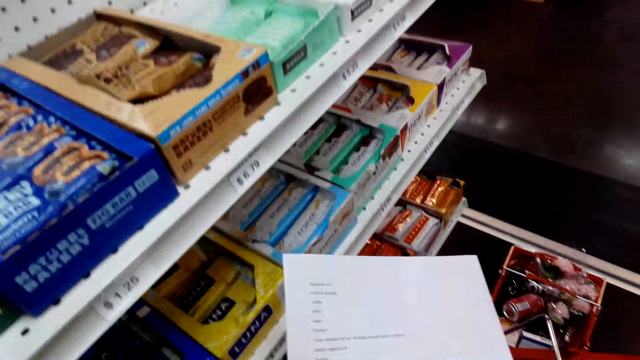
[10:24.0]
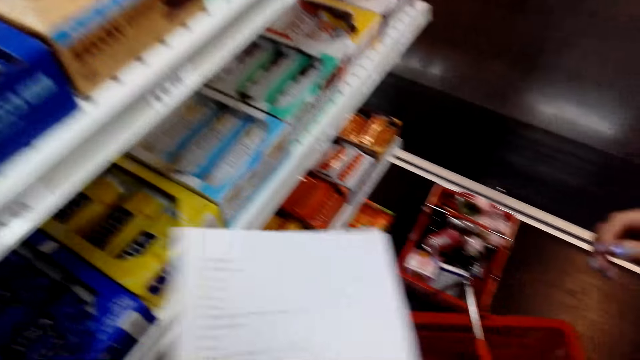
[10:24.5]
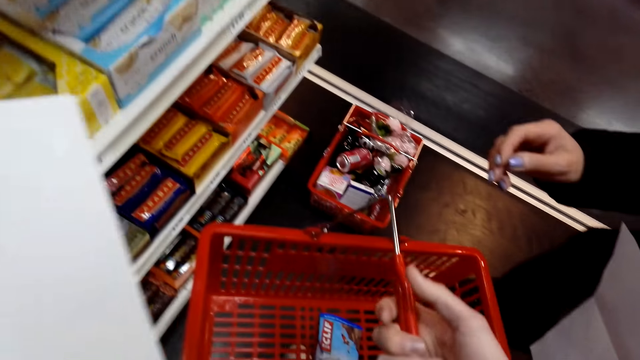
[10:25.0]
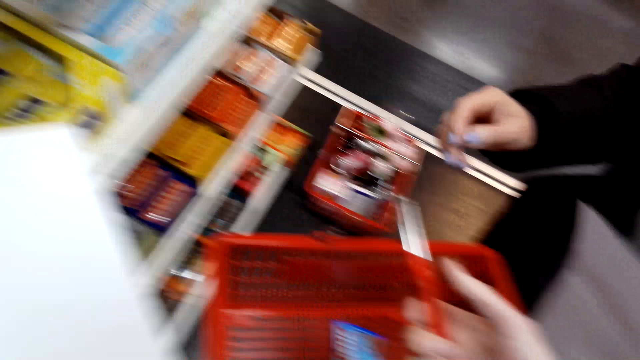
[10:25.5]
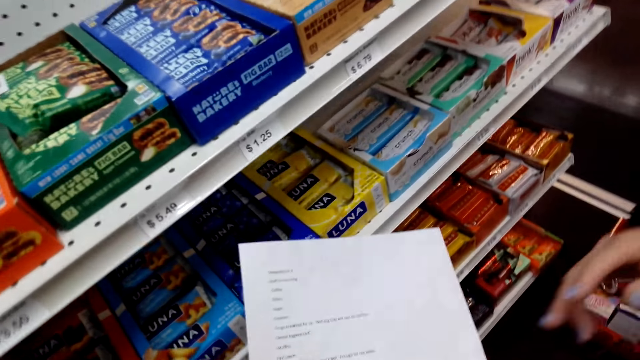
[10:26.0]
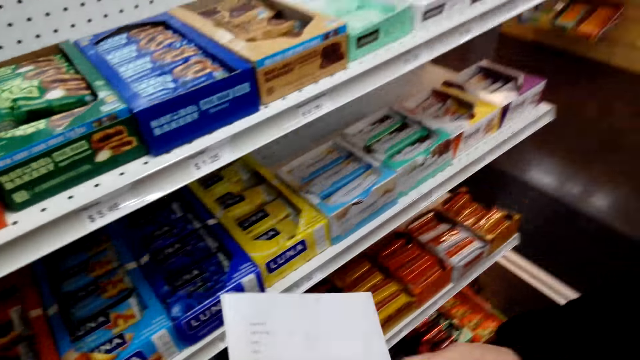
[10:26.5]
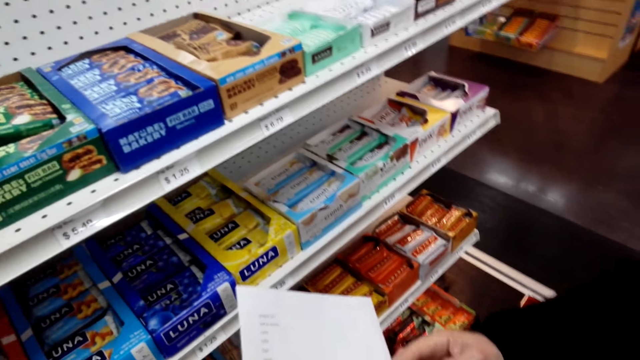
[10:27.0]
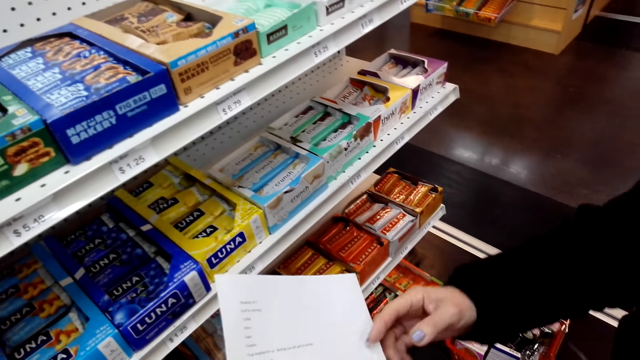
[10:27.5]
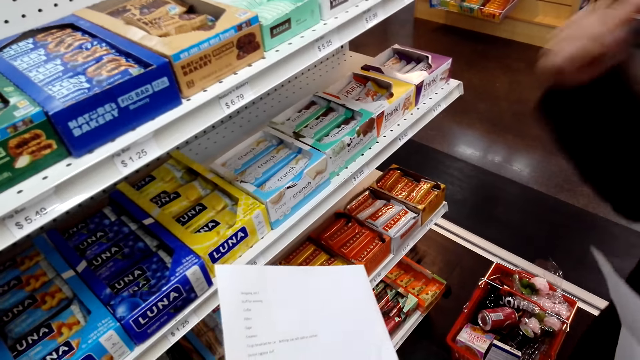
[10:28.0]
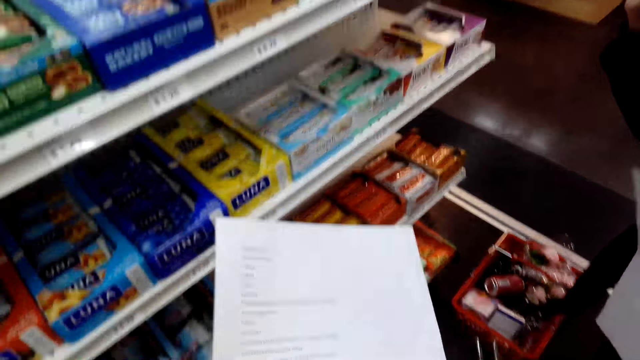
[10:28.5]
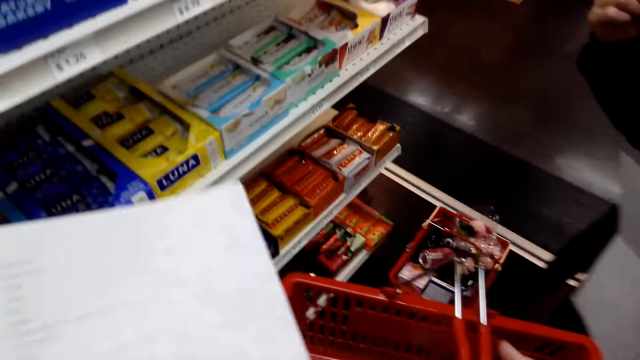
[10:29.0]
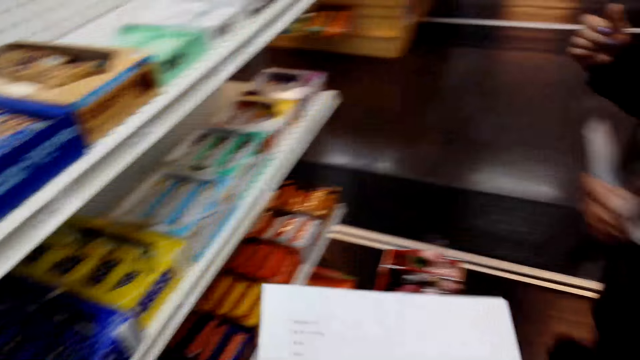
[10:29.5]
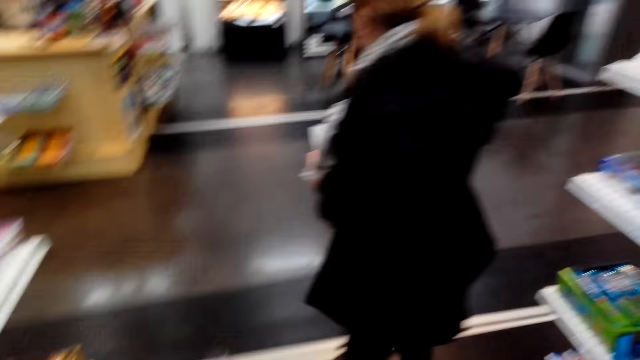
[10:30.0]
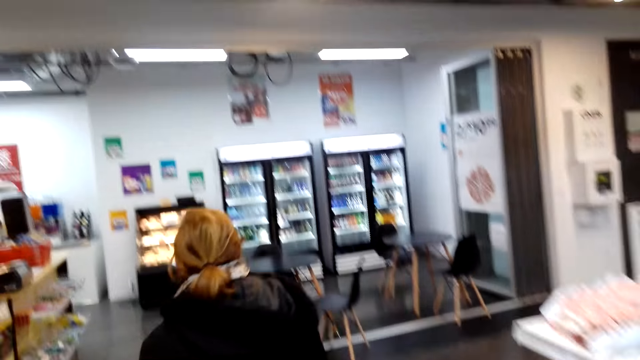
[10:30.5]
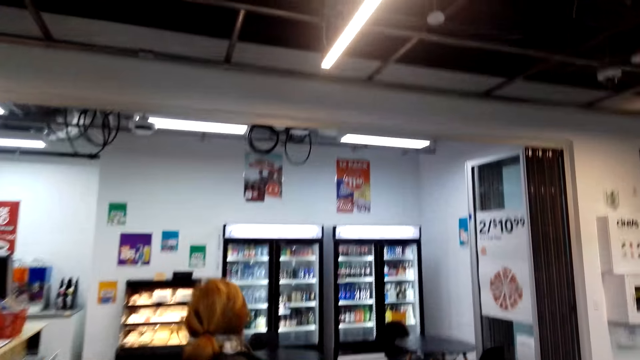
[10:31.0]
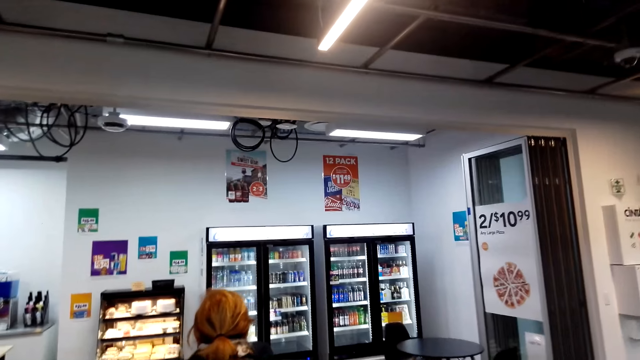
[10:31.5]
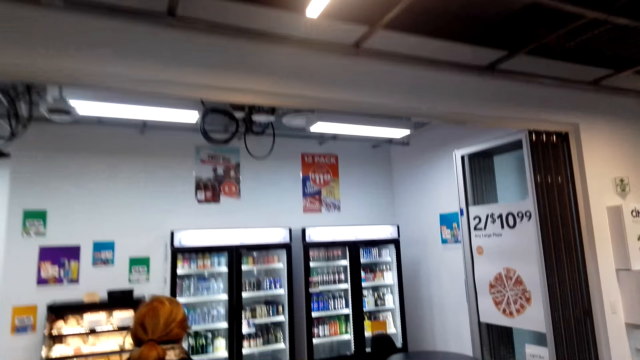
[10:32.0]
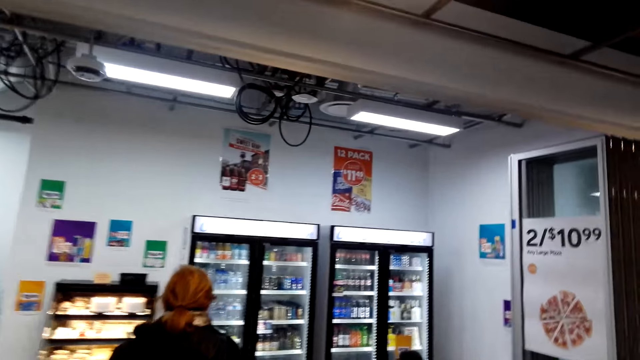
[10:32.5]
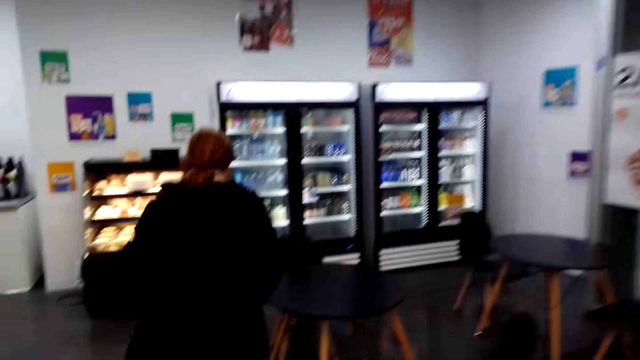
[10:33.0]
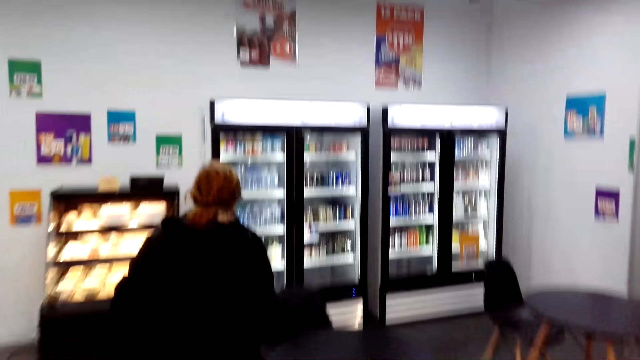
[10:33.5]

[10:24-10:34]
The camera wearer holds the shopping basket and printed paper and converses with the woman. The woman holds the printed paper. The camera wearer holds the shopping basket and printed paper and converses with the woman. They hold the printed paper and converse with the woman. The woman touches the shopping list. The camera wearer converses with the woman. The woman holds the printed paper. The camera wearer holds the shopping basket and printed paper. The camera wearer and the woman walk towards the fridge.

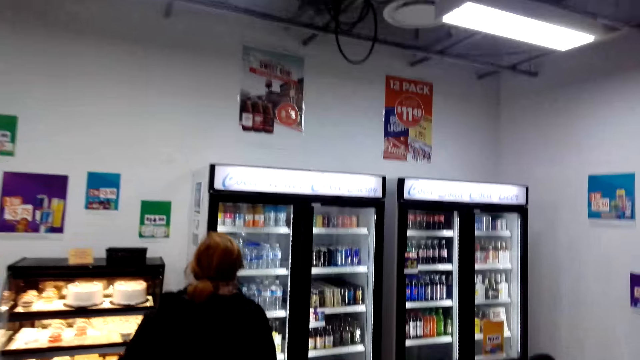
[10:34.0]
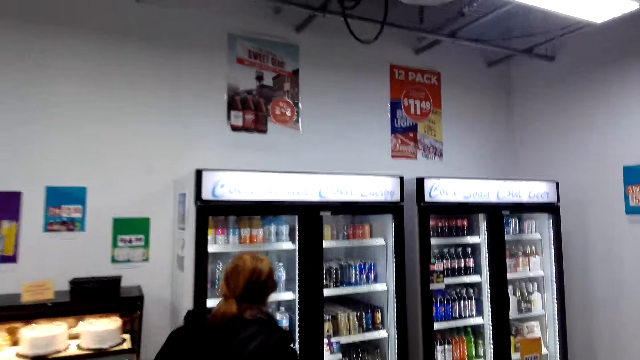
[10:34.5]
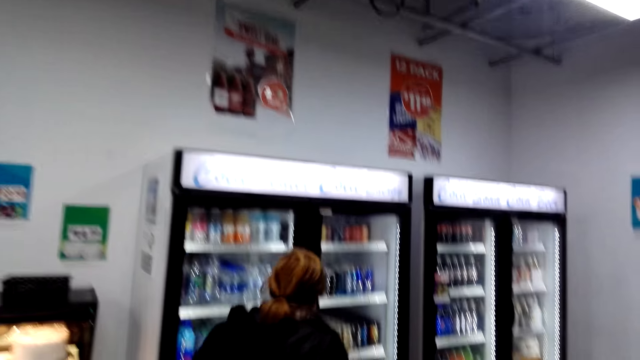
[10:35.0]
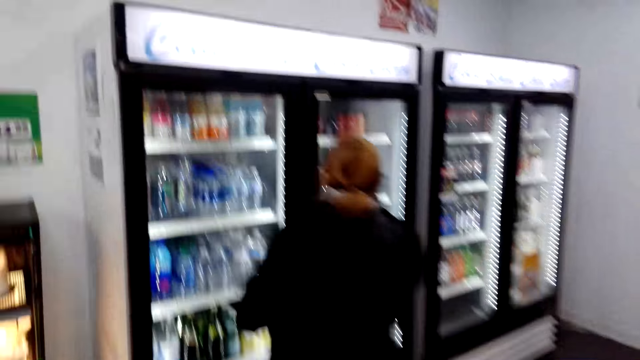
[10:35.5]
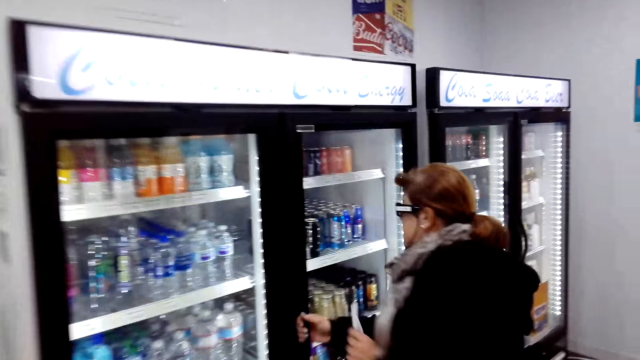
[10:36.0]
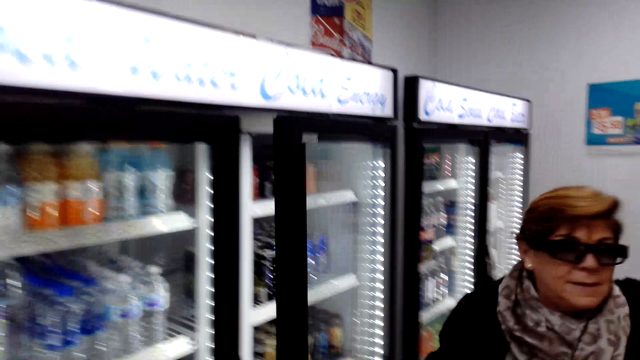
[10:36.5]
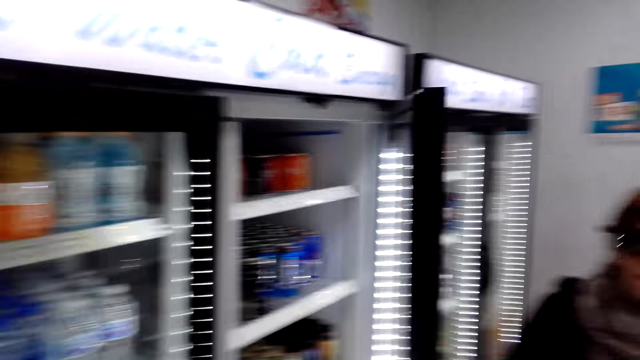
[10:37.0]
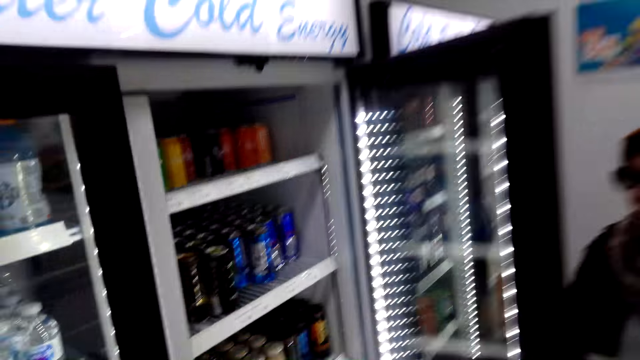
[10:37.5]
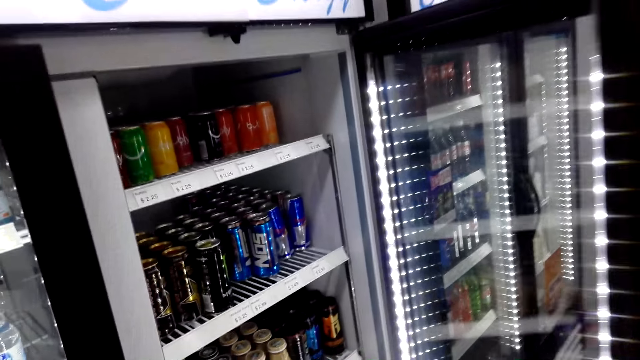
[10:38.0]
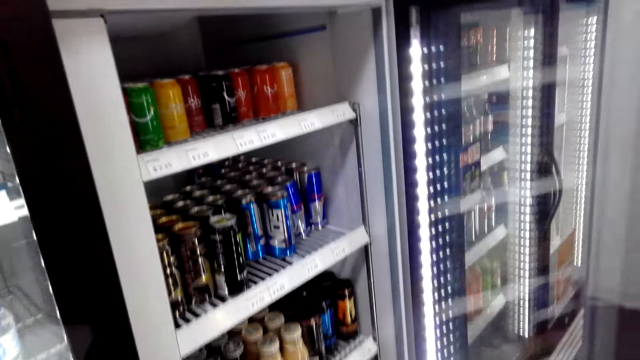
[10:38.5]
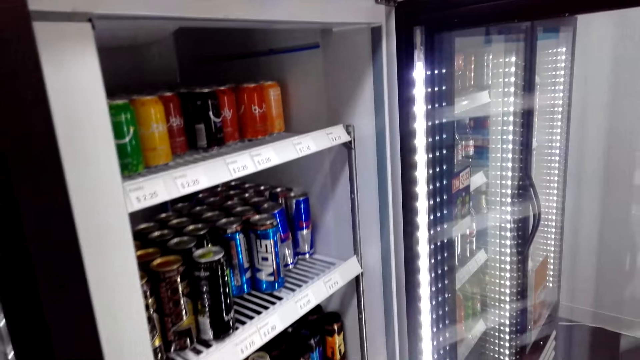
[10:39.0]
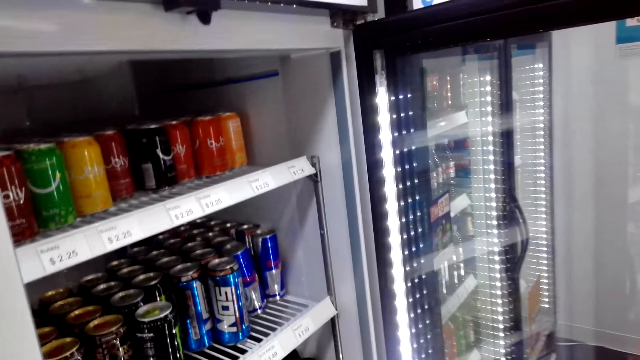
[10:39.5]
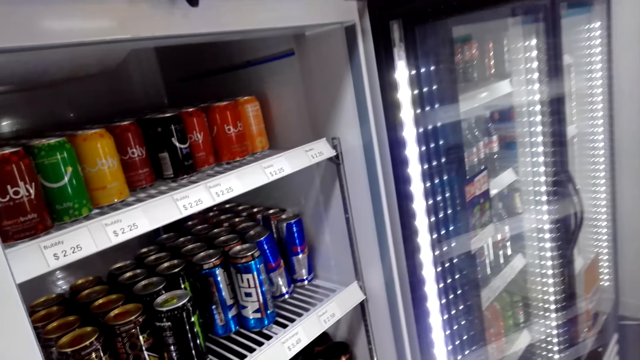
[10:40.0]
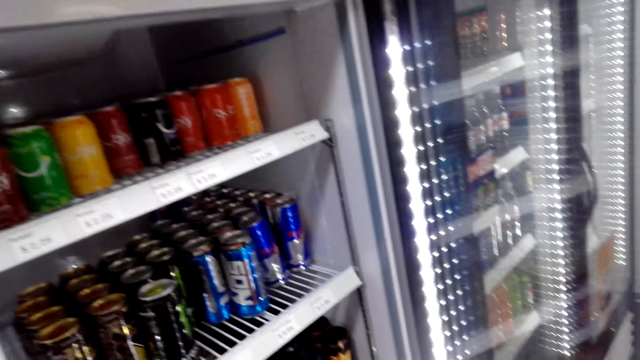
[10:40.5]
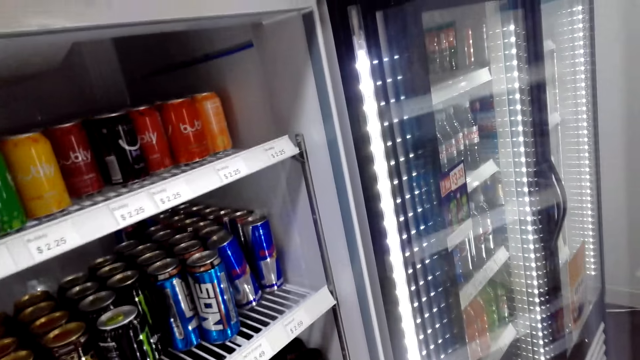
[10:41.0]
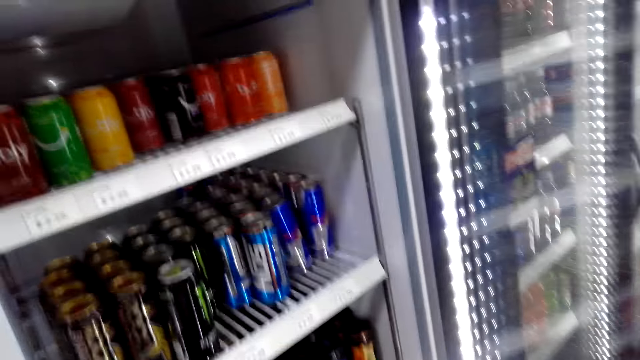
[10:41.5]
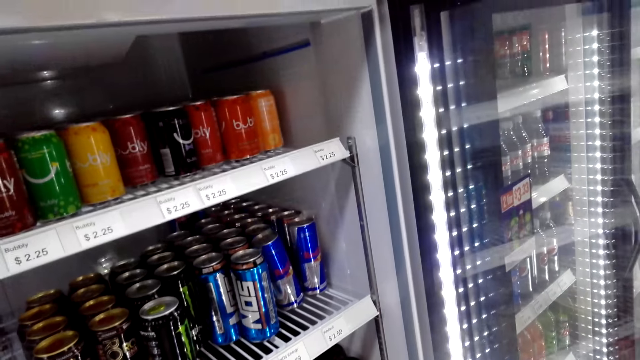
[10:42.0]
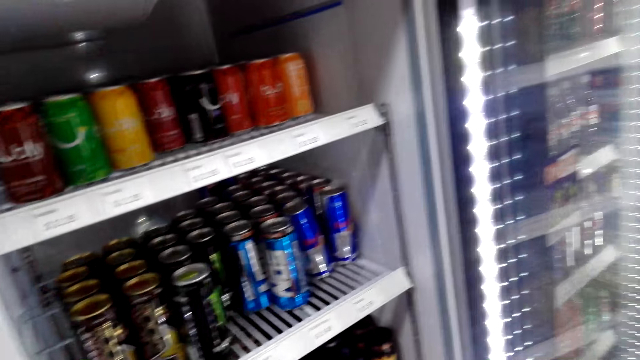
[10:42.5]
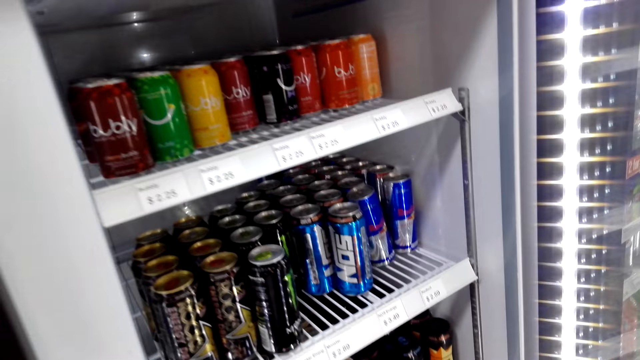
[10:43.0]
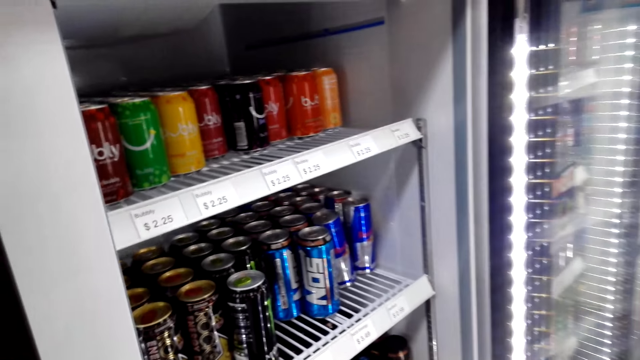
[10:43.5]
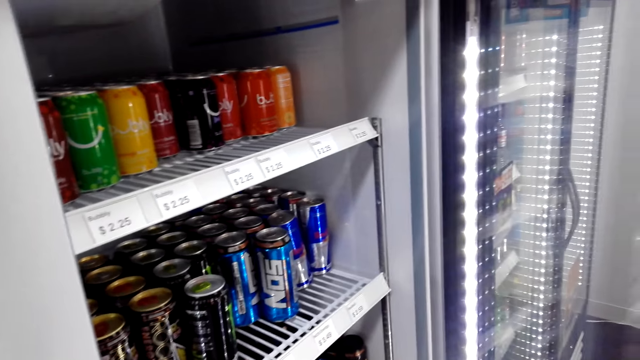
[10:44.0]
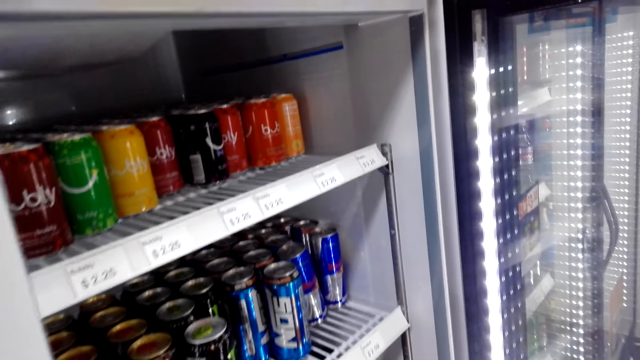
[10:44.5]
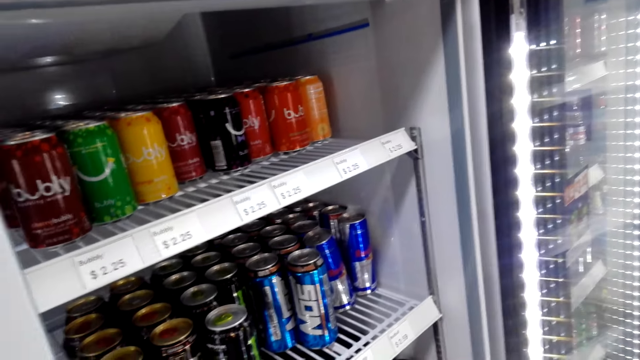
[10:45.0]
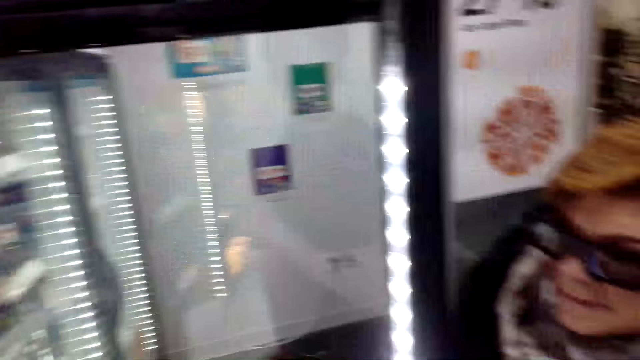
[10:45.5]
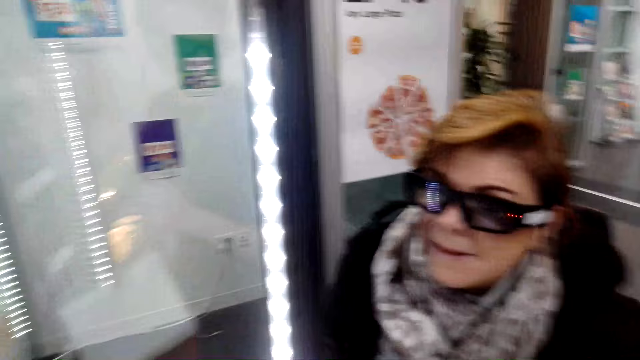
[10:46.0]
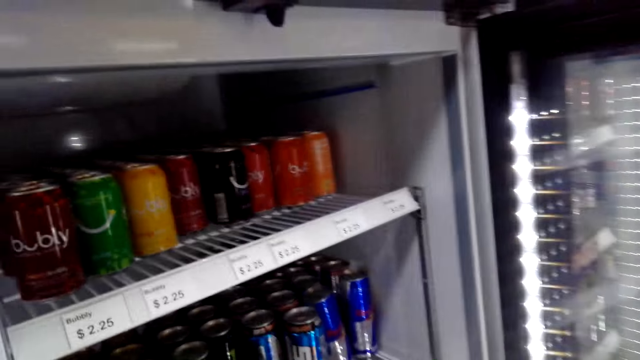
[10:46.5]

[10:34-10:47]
The camera wearer converses with the woman. The woman opens the fridge. The camera wearer converses with the woman and stares at energy drinks inside the fridge. They converse with the woman.
